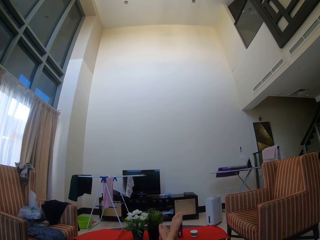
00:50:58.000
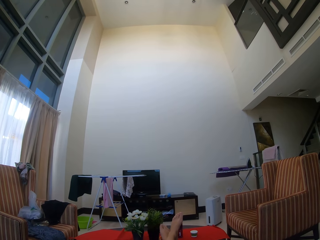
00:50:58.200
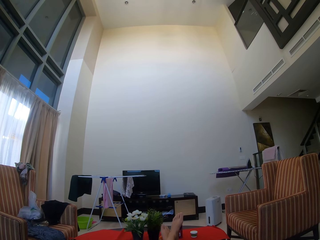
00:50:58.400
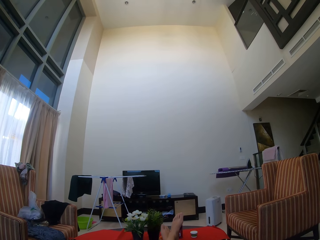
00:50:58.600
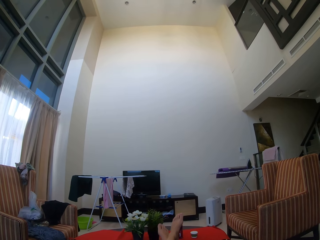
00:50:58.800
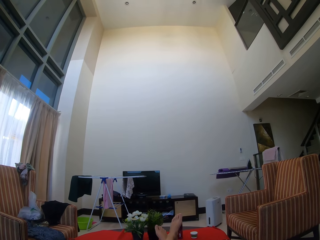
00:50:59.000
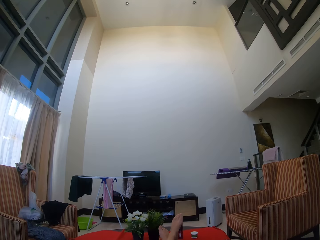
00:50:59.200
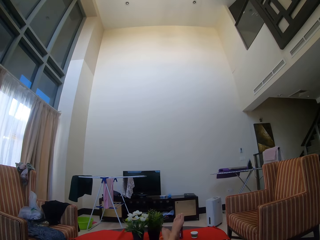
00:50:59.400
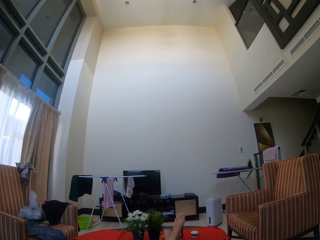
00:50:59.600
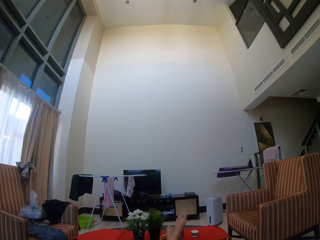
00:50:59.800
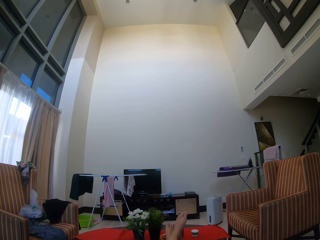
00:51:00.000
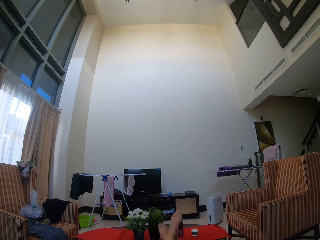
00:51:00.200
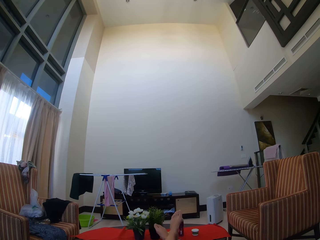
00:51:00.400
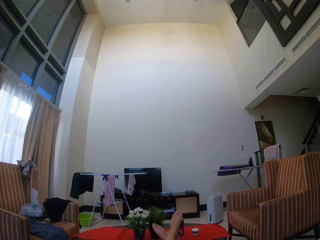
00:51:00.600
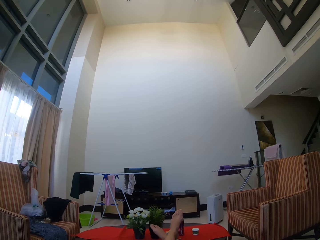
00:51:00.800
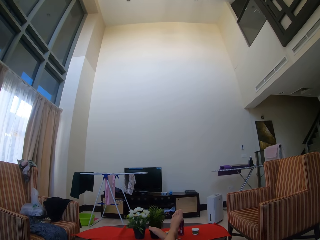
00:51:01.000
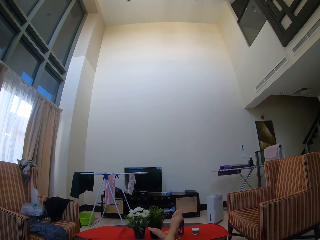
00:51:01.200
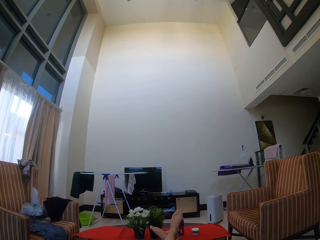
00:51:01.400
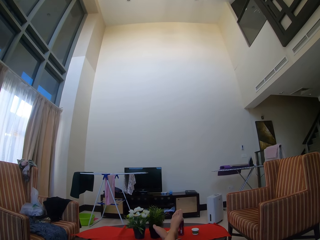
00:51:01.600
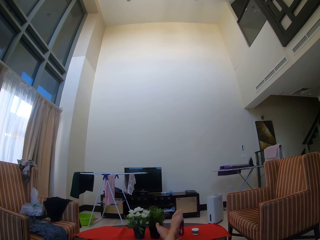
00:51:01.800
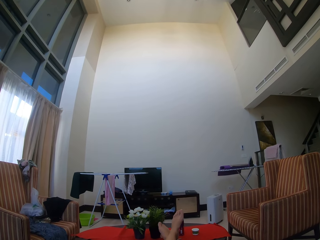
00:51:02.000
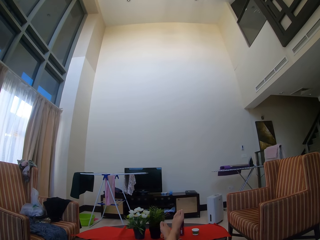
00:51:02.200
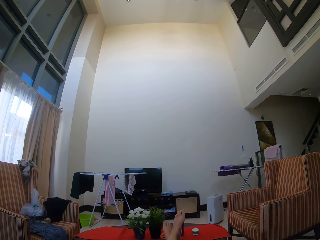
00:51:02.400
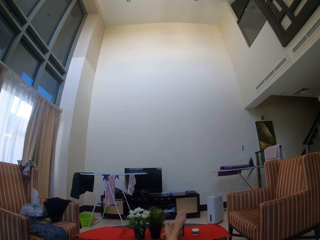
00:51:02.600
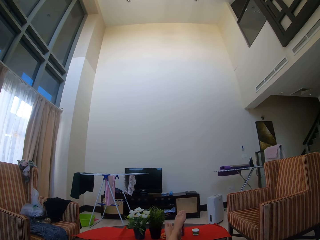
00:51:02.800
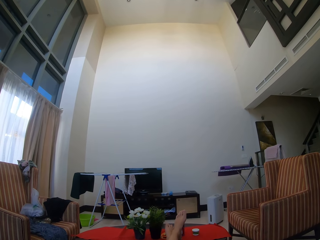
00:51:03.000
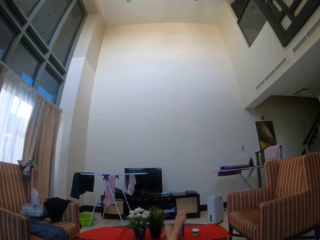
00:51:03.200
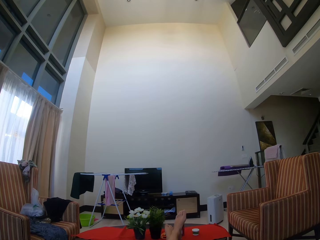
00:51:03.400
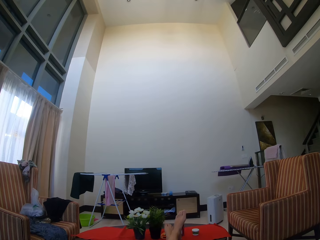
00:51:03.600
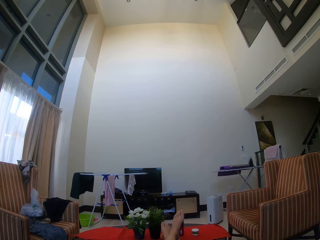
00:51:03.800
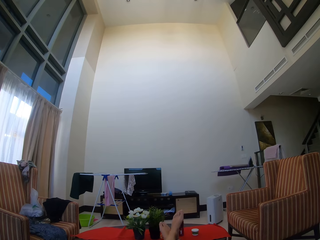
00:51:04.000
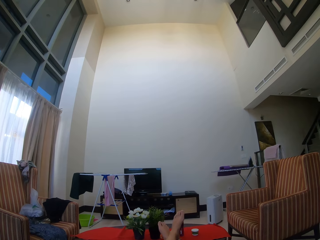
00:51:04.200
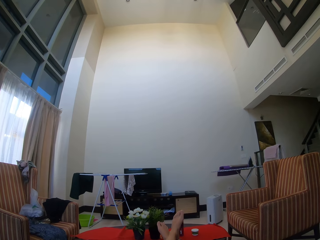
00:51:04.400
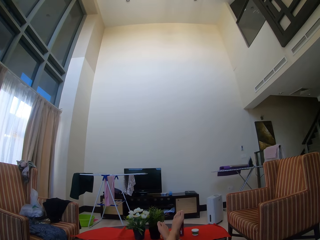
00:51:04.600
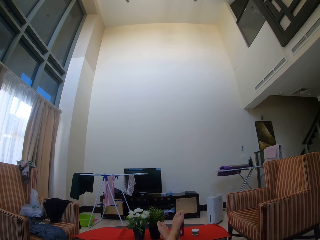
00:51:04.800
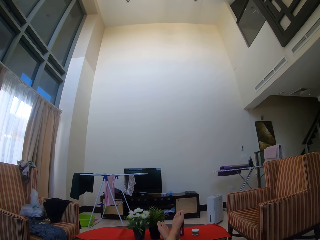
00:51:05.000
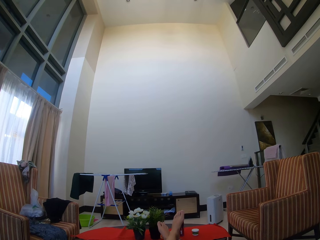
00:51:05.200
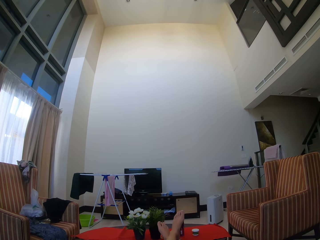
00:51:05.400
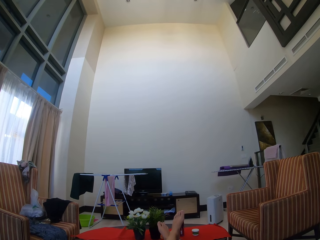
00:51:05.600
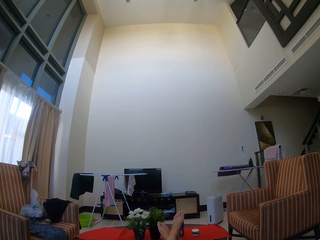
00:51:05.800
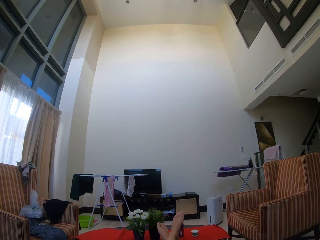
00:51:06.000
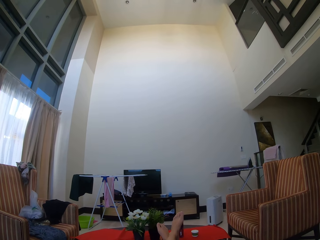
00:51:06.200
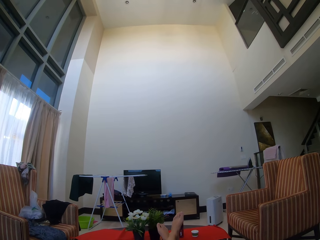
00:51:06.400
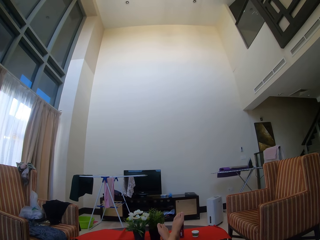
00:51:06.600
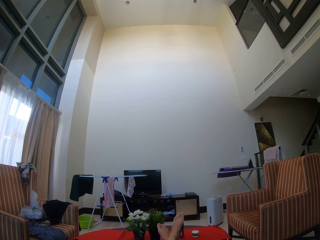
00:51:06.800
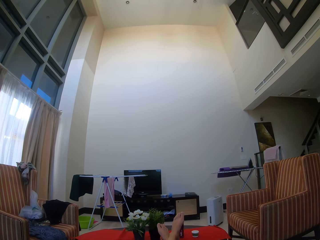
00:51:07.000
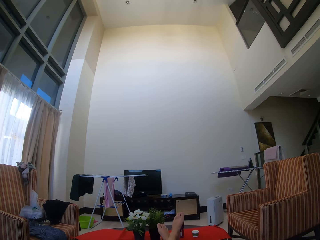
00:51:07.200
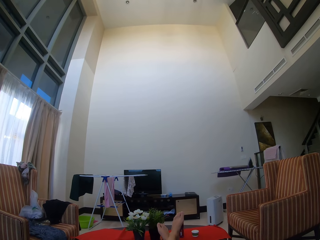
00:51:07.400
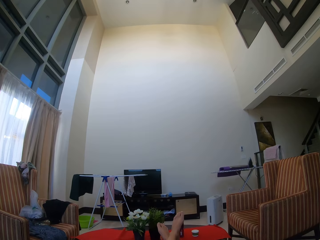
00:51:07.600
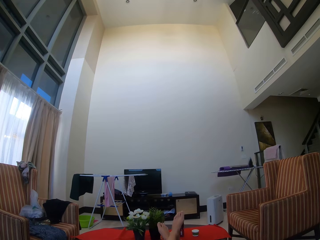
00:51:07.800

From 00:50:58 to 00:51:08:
The camera wearer adjusts her legs on the table.

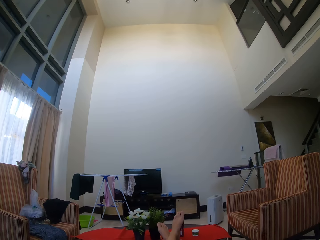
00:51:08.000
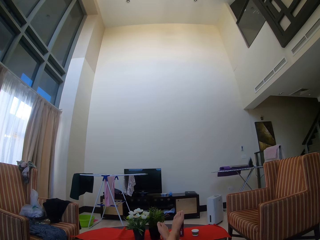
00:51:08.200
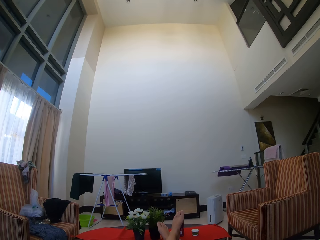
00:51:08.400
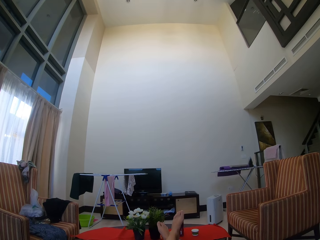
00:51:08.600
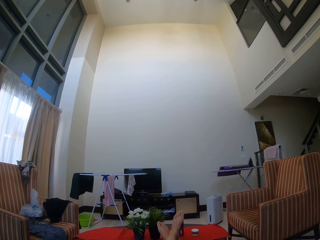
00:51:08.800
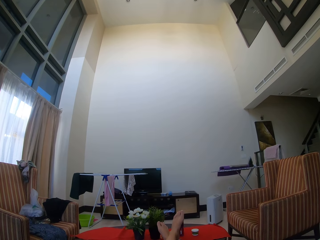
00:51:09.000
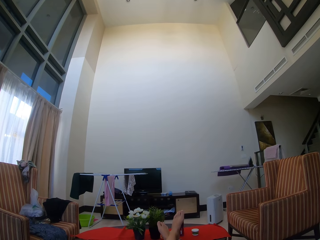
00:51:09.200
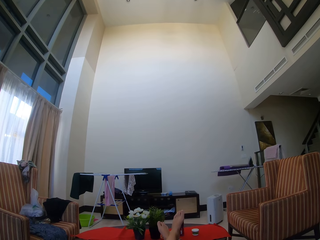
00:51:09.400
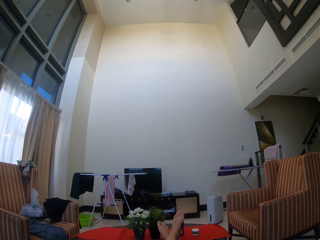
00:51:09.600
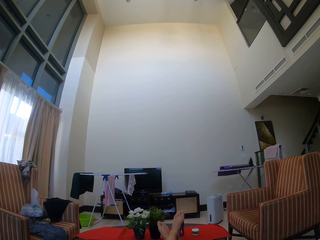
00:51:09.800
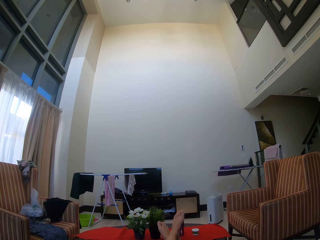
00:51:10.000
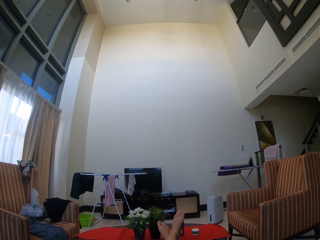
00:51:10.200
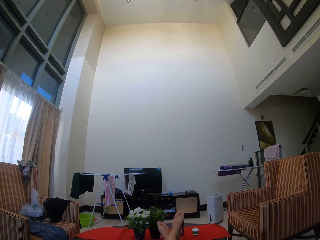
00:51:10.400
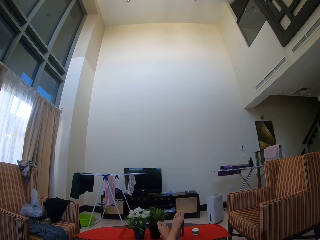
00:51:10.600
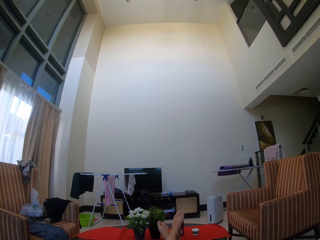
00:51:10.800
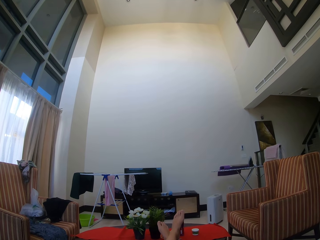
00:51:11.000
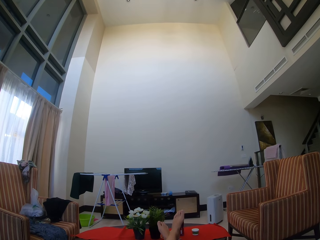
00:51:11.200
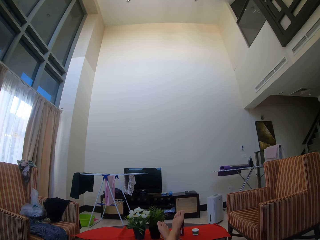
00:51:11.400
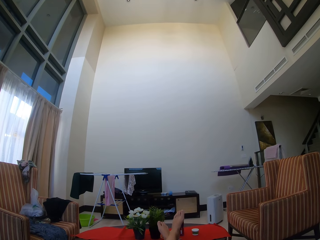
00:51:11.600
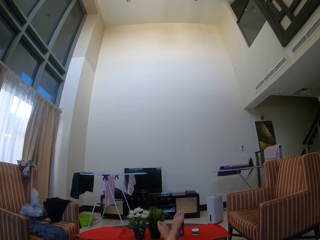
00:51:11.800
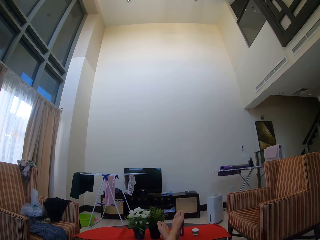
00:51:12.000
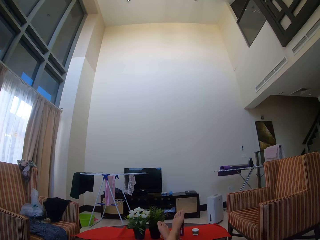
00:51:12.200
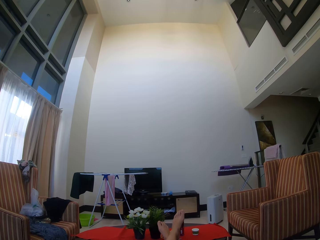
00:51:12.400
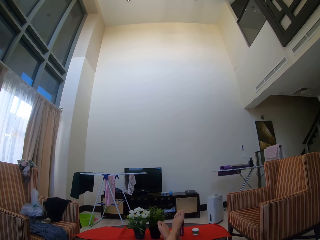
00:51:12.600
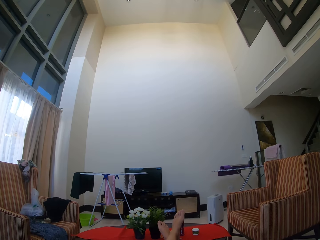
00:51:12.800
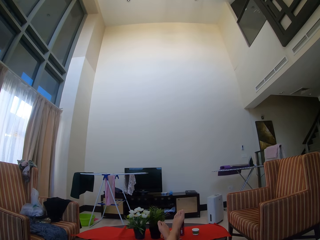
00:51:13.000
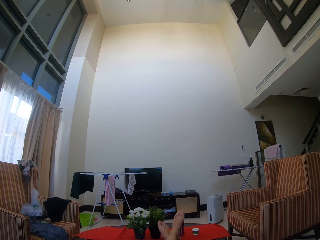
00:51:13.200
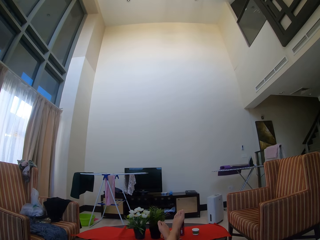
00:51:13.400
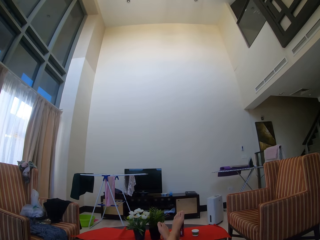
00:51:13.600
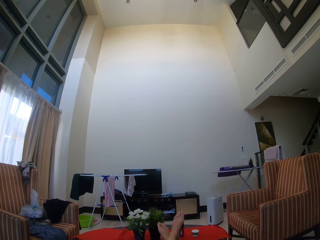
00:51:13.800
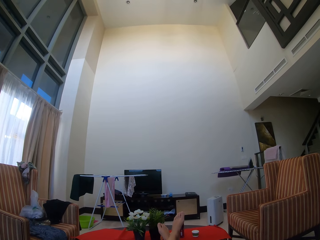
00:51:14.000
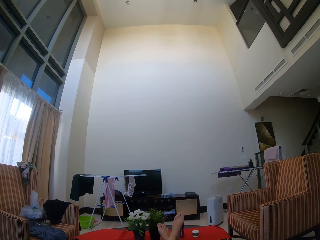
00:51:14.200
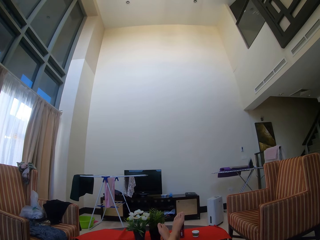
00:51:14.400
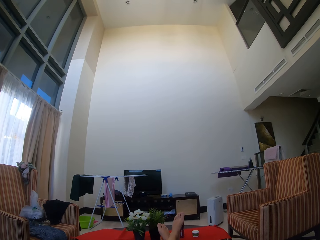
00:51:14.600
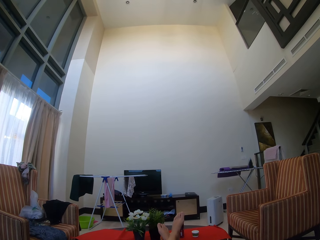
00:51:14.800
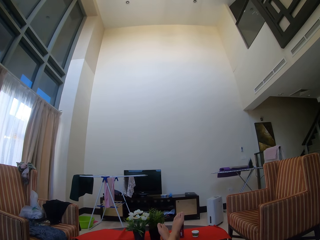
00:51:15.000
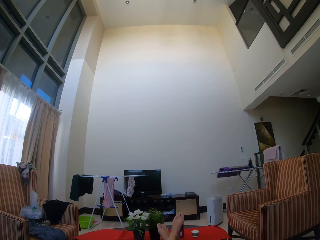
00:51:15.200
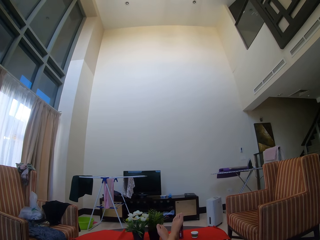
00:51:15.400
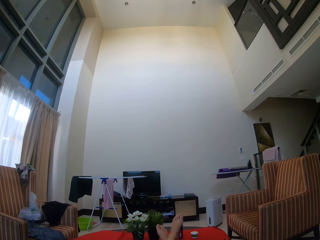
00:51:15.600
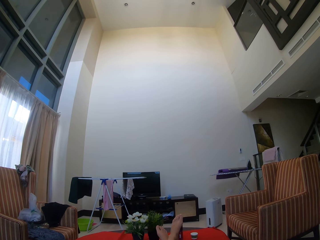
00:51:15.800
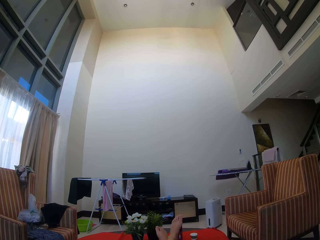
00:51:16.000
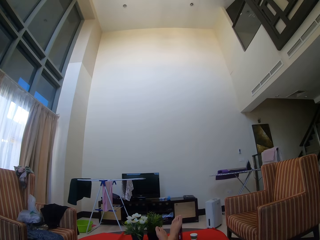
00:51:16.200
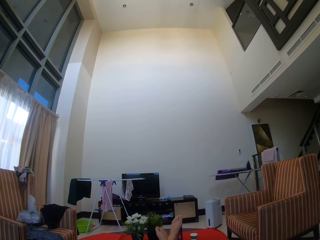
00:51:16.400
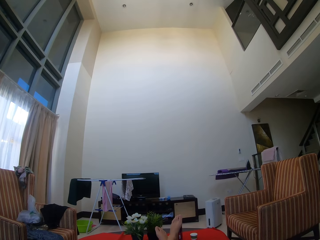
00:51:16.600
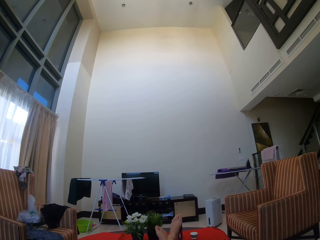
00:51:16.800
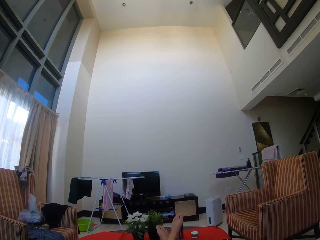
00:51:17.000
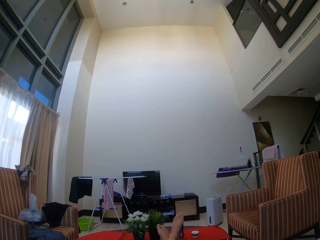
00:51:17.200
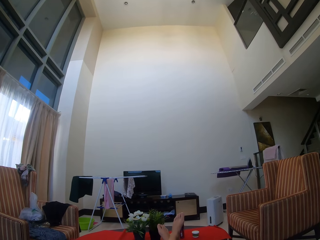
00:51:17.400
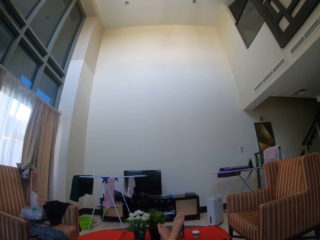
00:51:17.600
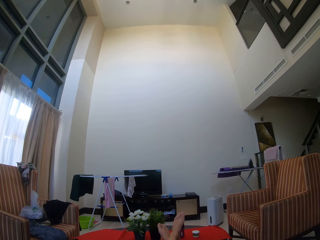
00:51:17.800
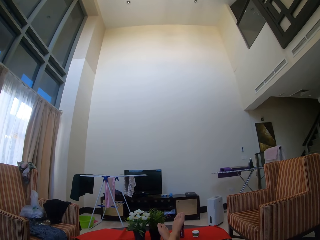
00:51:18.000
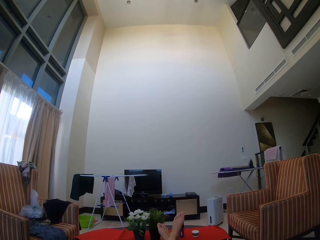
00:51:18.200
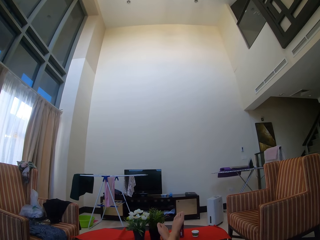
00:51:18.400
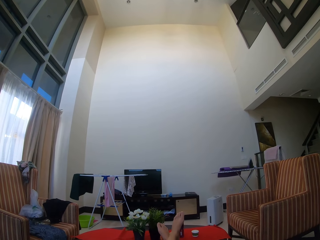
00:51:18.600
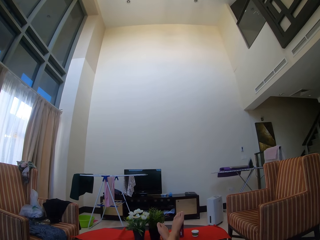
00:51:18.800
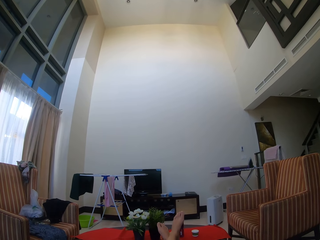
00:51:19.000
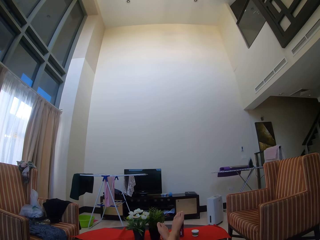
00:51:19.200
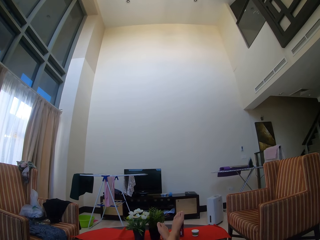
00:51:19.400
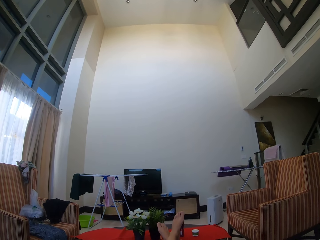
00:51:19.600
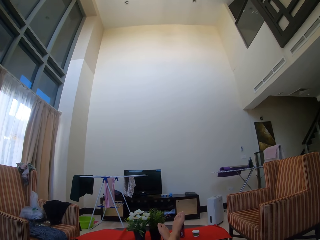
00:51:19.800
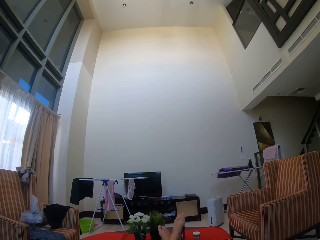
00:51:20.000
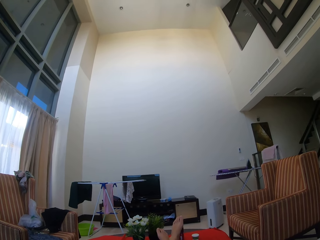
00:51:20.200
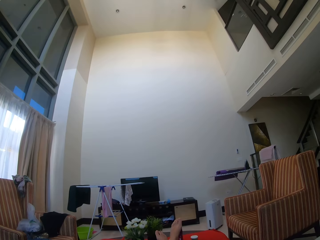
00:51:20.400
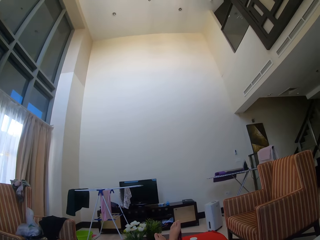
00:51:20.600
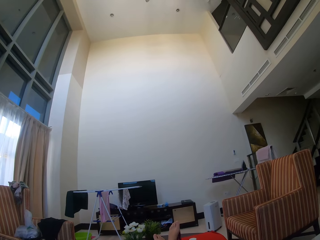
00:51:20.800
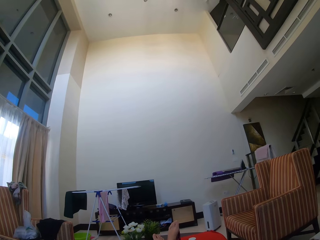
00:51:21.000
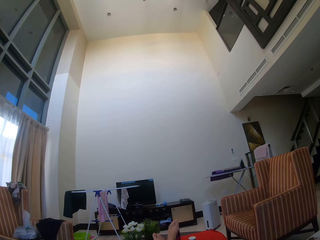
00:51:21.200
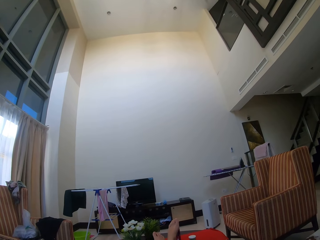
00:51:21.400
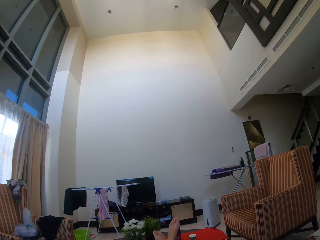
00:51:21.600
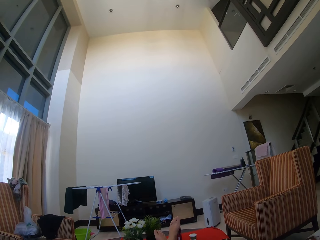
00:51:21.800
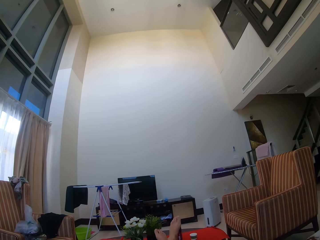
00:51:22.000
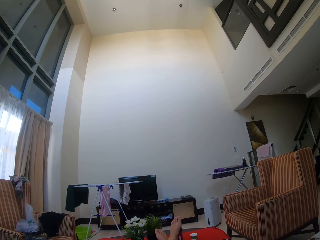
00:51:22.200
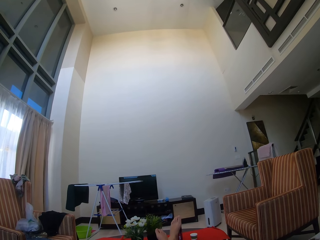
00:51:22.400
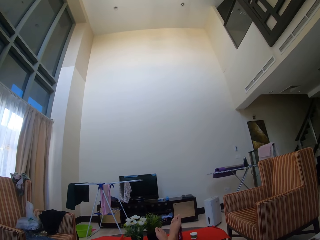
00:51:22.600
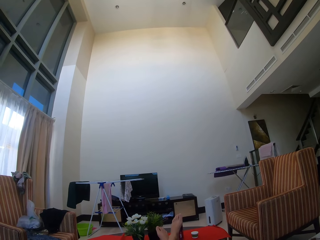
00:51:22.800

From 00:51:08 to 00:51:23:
The camera wearer sits in a couch.
